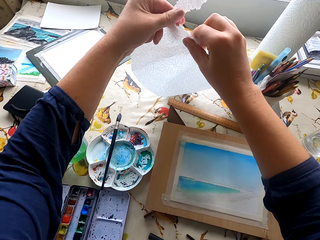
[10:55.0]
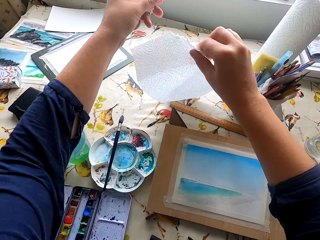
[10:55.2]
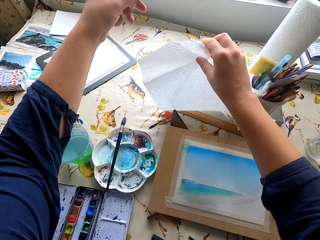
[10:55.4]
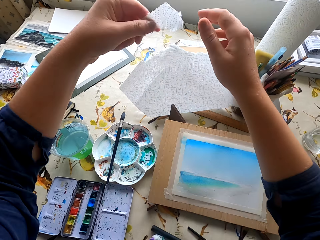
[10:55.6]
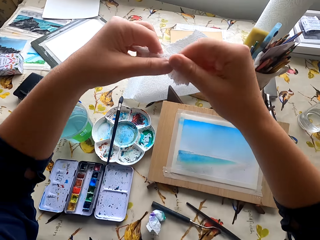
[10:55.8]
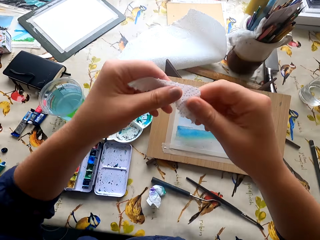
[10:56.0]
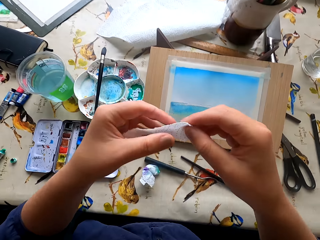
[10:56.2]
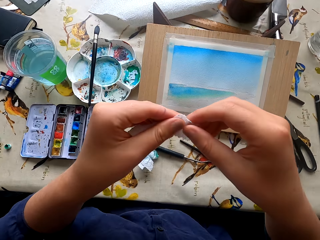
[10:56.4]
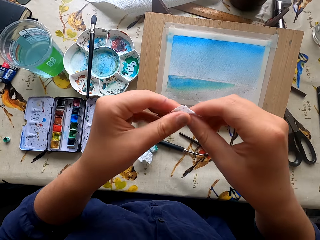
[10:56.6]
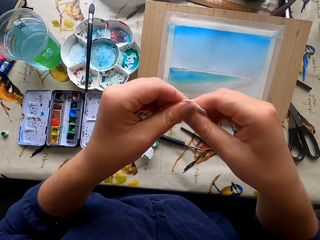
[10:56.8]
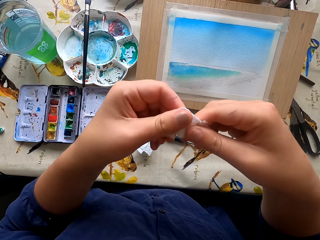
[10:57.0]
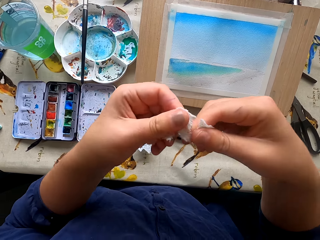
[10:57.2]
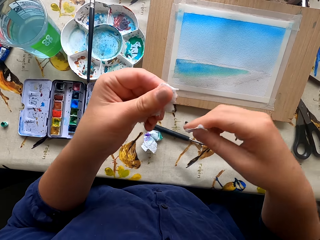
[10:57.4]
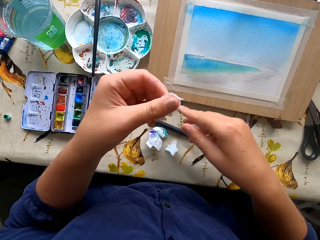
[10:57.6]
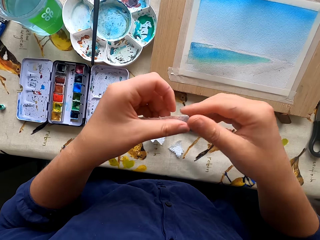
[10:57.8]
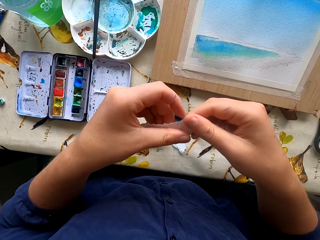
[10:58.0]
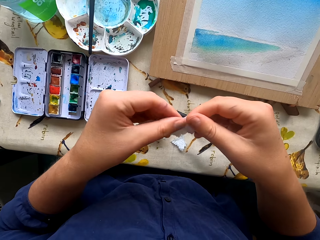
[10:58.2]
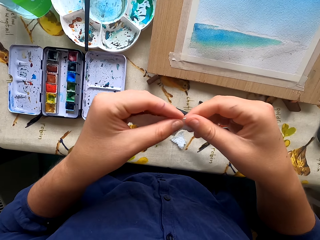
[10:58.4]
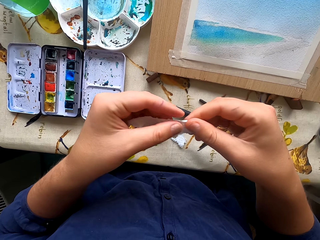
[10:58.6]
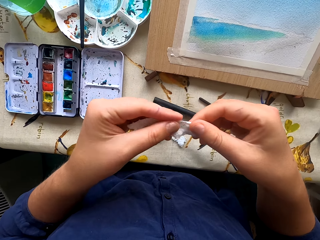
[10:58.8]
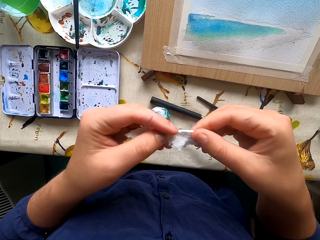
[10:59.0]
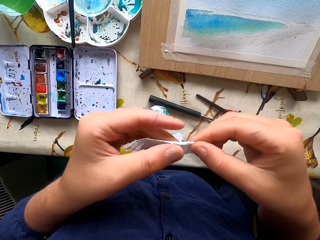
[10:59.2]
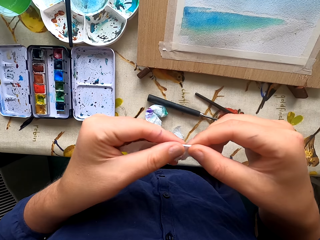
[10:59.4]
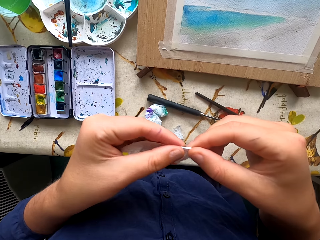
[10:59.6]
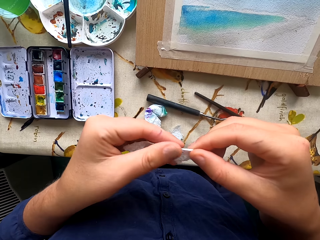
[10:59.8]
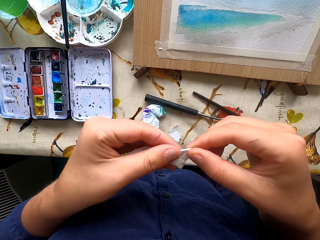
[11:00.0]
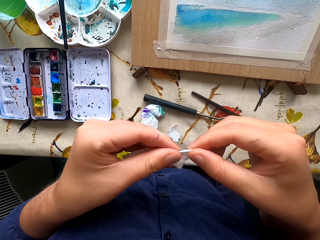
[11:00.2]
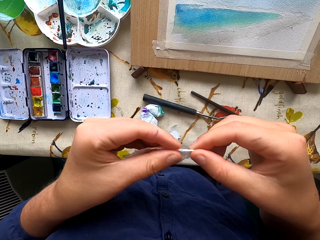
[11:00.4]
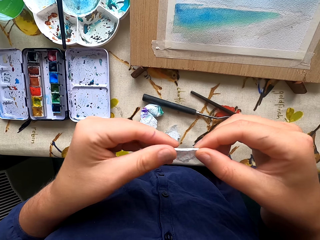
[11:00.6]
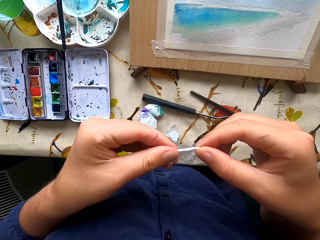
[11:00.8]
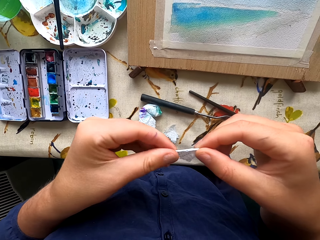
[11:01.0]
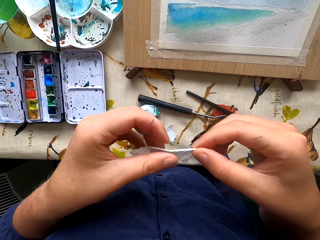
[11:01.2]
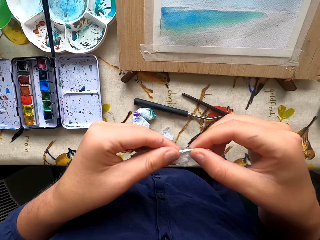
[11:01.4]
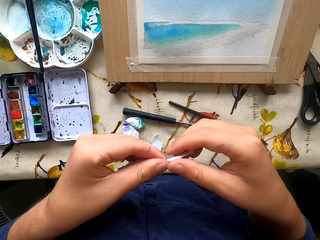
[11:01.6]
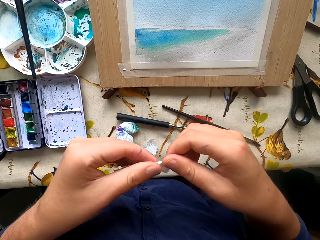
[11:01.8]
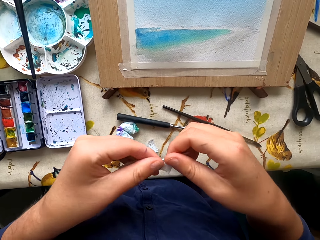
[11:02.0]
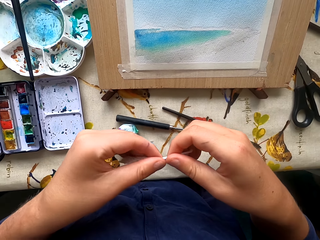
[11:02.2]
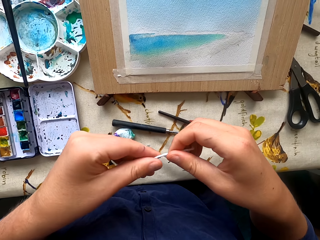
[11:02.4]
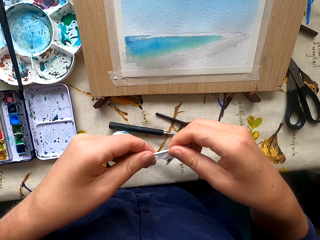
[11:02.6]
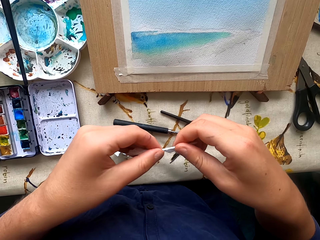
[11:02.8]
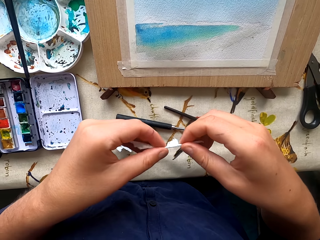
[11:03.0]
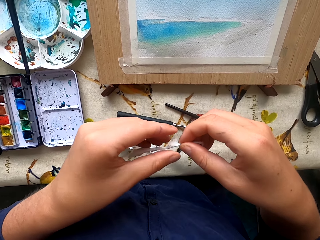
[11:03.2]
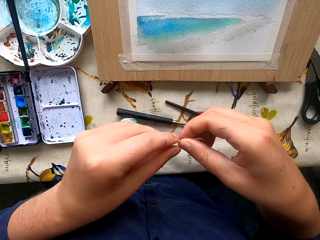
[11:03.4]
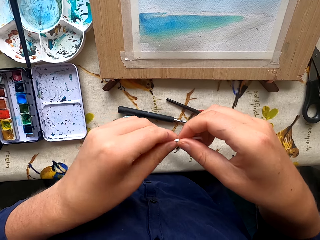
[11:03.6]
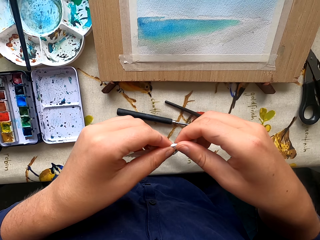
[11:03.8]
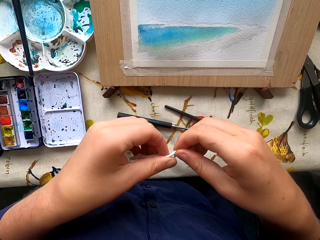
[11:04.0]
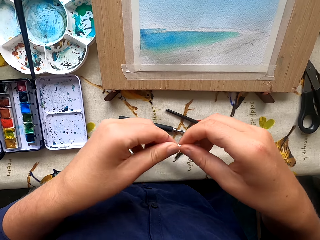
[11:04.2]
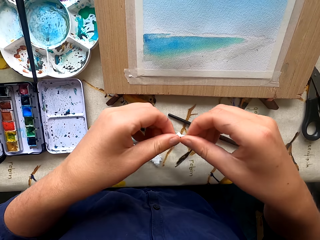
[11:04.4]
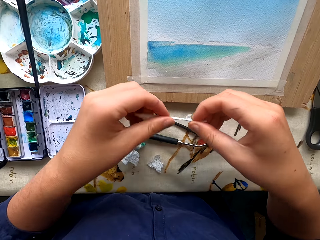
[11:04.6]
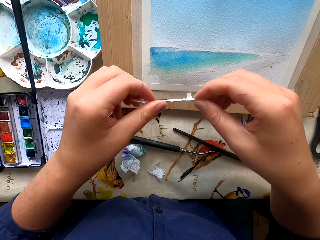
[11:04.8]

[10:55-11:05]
The camera wearer cuts the tissue. They tear the wipe. They drop the tissue. They cut the tissue. They roll the wipe piece. They fold the tissue.

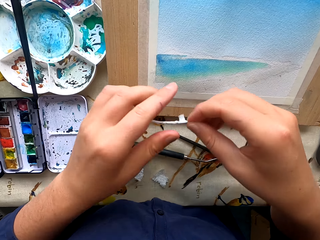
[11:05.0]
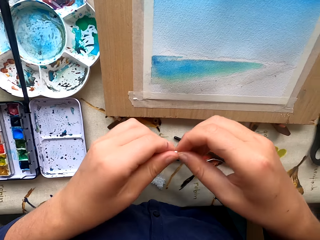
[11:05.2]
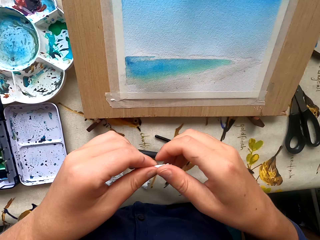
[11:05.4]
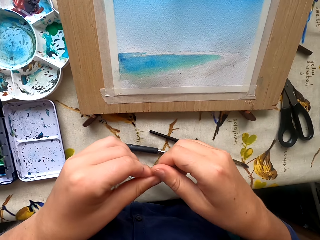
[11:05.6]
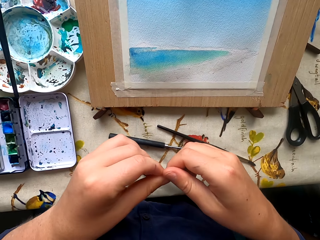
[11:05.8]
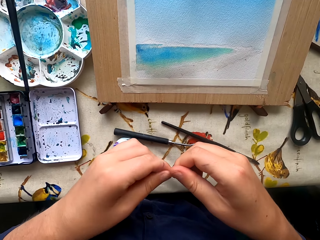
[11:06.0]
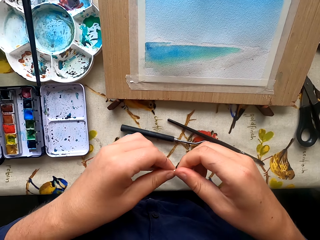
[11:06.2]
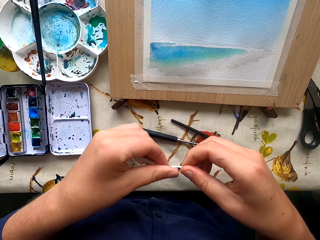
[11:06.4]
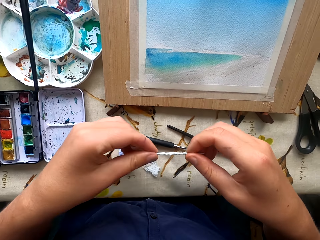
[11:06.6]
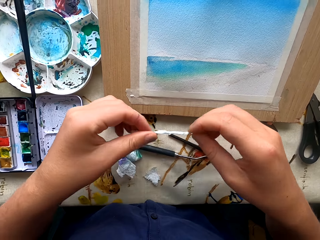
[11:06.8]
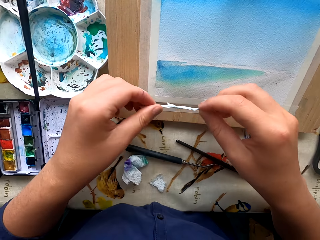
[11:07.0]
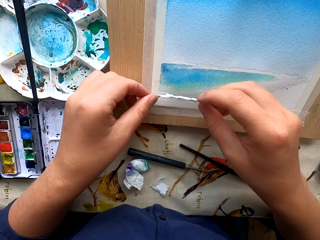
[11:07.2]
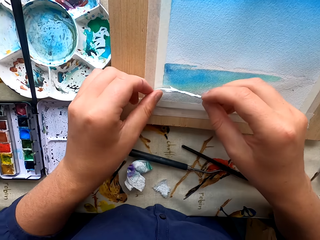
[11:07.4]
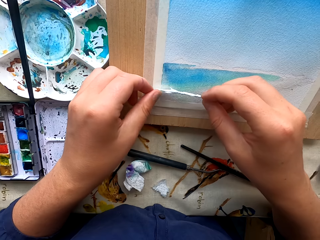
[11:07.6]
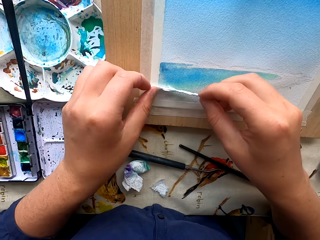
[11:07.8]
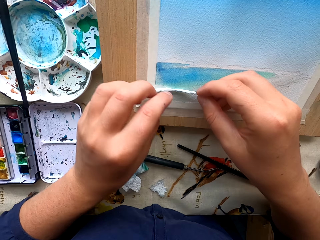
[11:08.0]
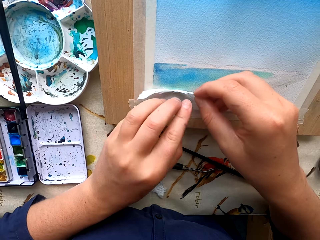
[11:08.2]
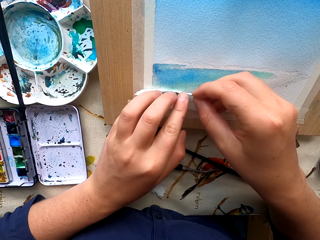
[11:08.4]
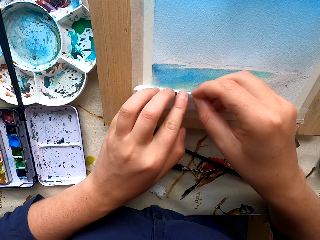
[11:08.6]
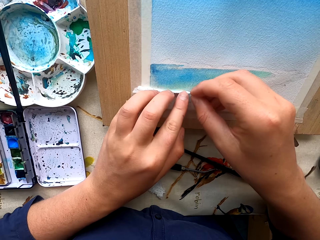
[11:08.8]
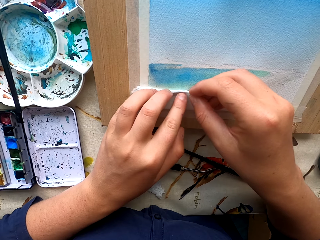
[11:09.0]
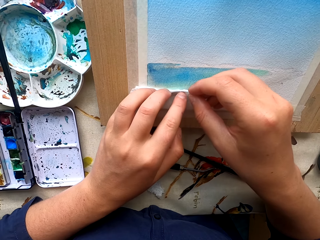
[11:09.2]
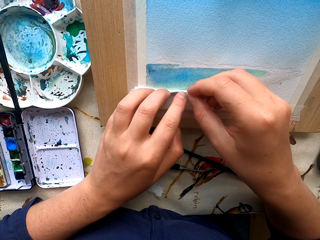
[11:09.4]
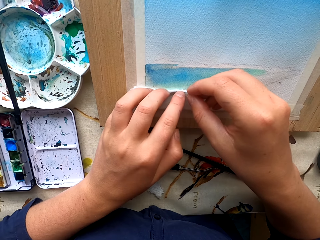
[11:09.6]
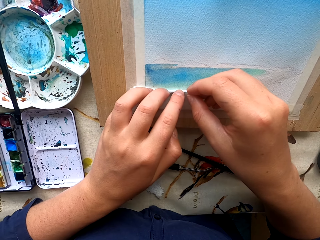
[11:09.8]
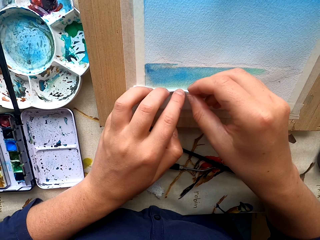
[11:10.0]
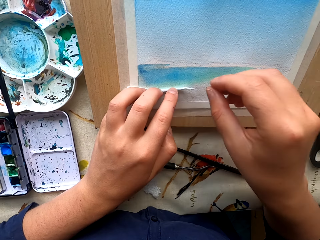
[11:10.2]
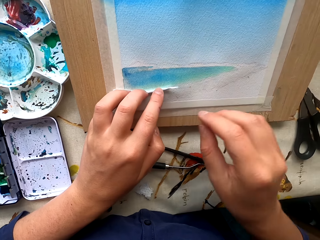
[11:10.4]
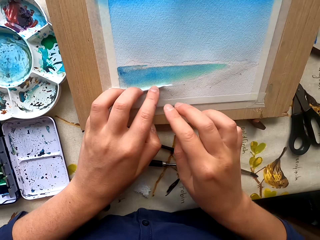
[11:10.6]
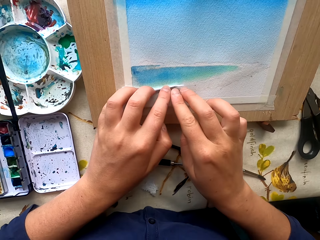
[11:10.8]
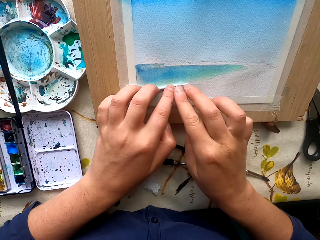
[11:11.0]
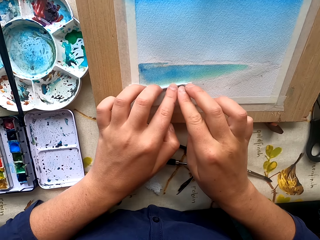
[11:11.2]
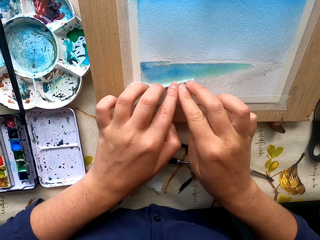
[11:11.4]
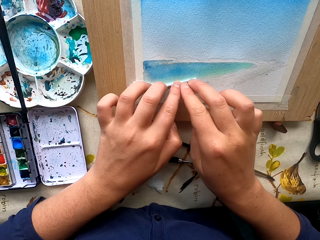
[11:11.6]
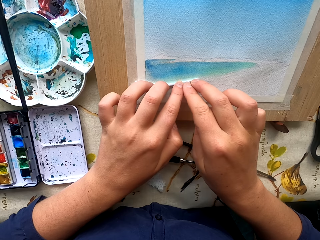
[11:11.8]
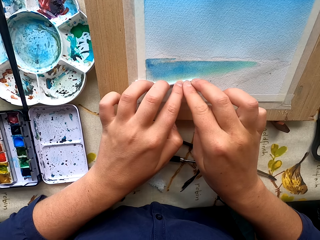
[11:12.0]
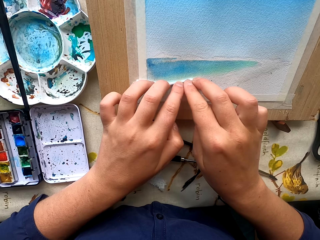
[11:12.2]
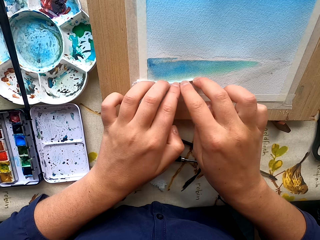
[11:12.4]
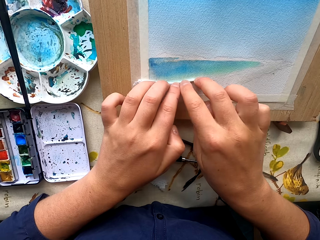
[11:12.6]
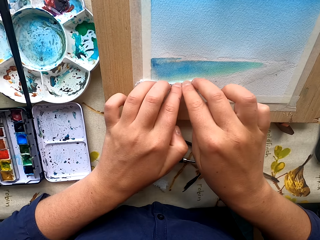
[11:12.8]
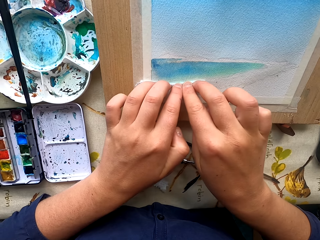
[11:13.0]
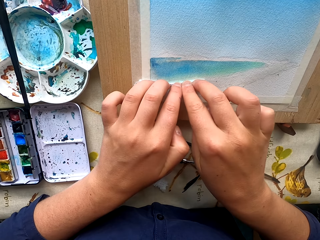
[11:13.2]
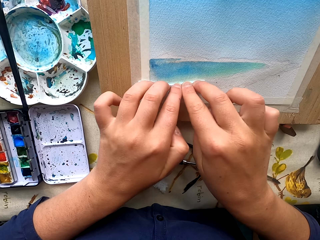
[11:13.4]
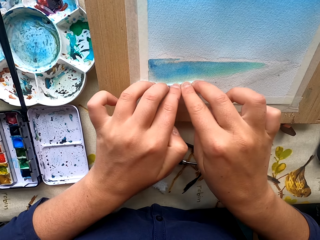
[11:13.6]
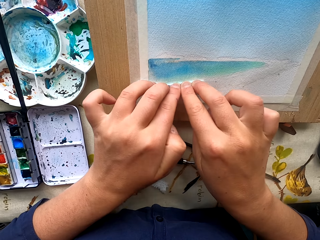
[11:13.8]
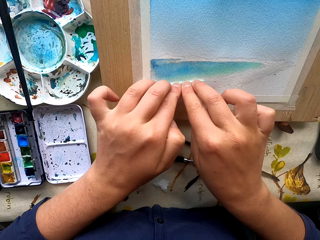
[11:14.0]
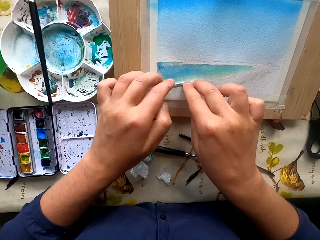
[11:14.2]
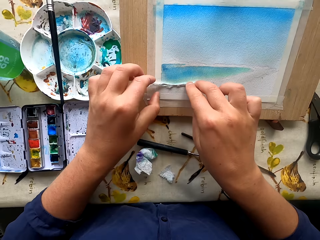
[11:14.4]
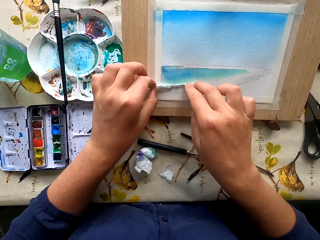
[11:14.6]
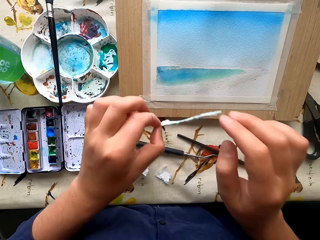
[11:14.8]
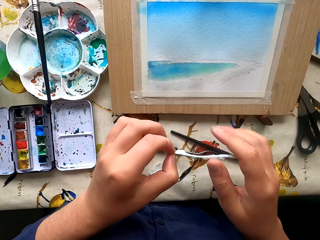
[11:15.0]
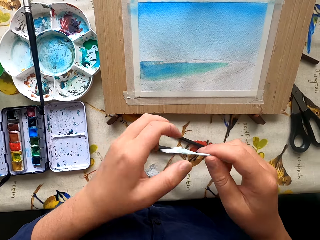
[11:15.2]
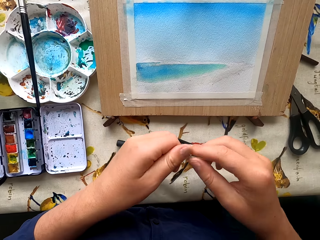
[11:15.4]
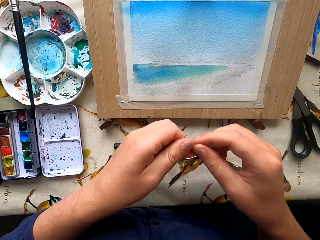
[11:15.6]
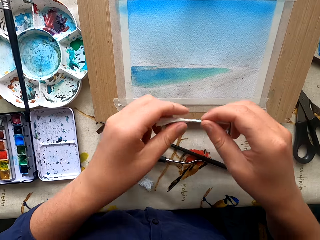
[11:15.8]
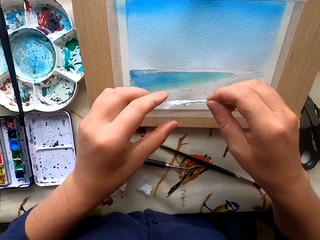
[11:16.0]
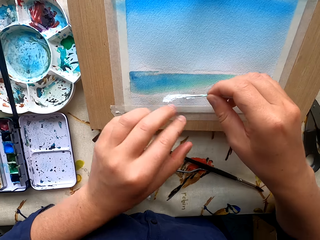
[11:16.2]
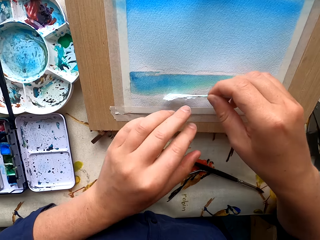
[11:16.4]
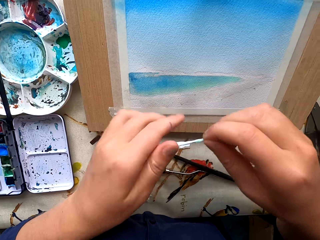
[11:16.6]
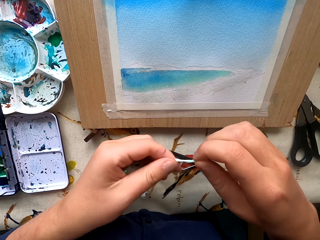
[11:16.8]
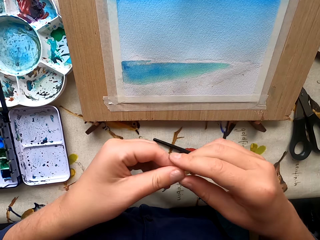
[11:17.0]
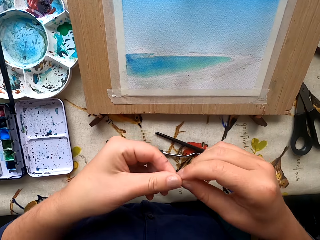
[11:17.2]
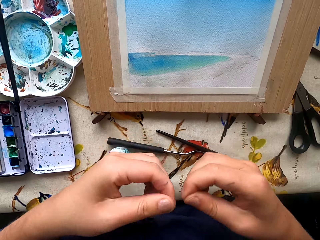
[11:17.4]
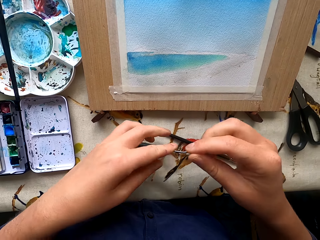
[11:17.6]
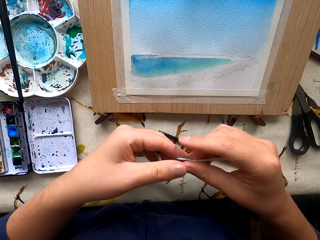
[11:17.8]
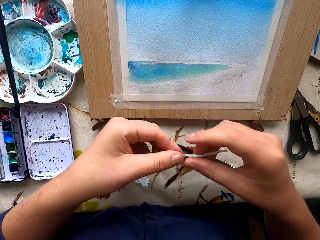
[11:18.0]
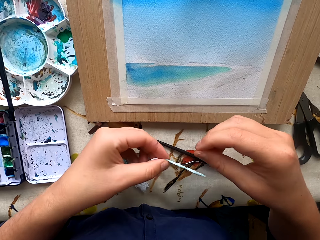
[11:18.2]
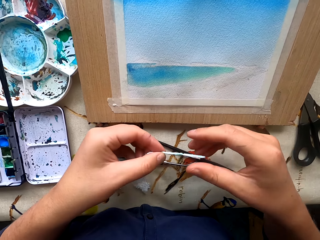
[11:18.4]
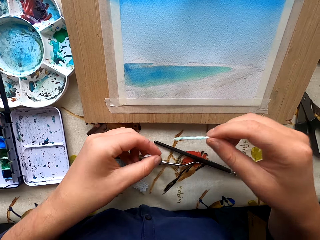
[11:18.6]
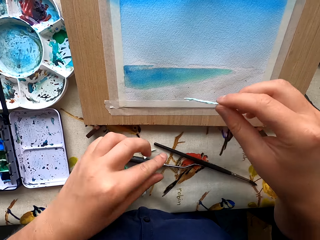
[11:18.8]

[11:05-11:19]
The camera wearer dries the paint with the wipe. They fold the tissue. They inspect the wipe.
